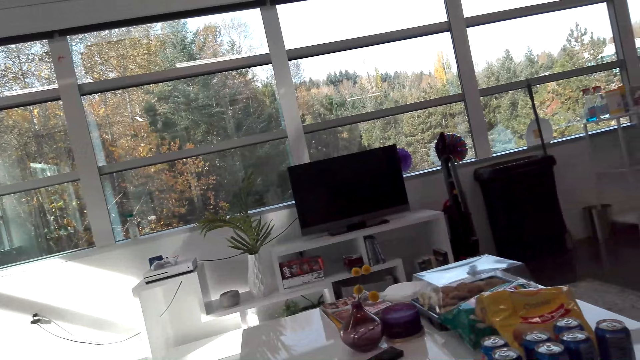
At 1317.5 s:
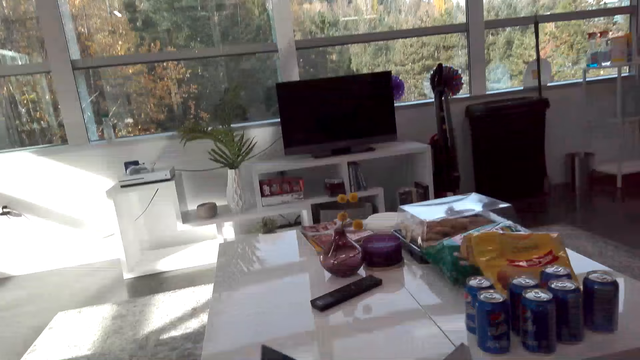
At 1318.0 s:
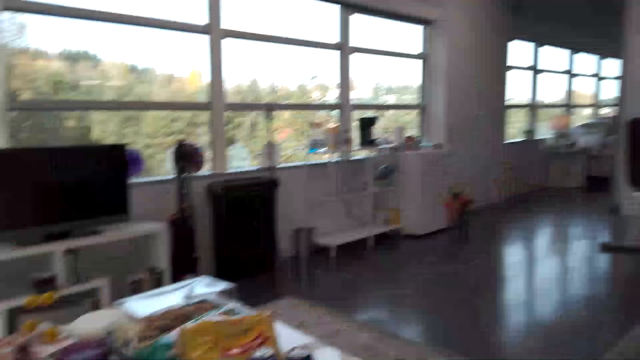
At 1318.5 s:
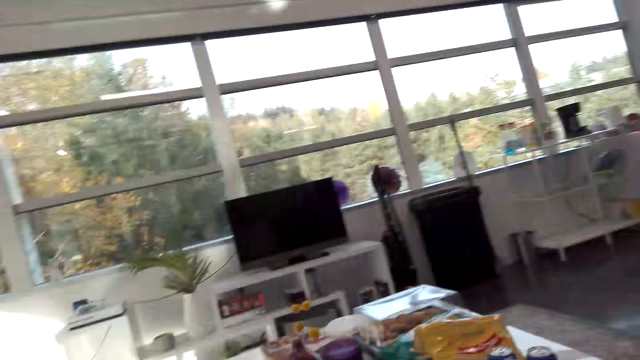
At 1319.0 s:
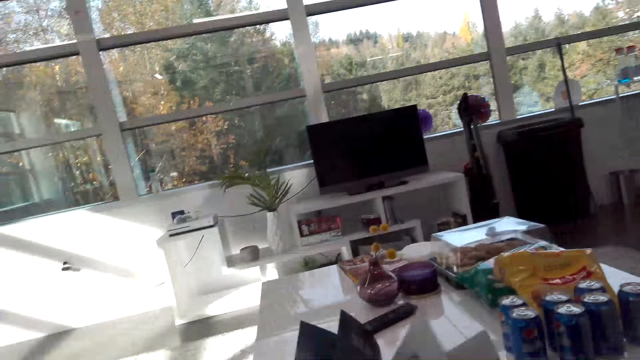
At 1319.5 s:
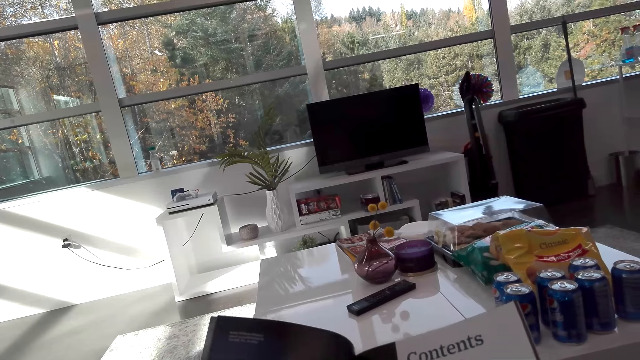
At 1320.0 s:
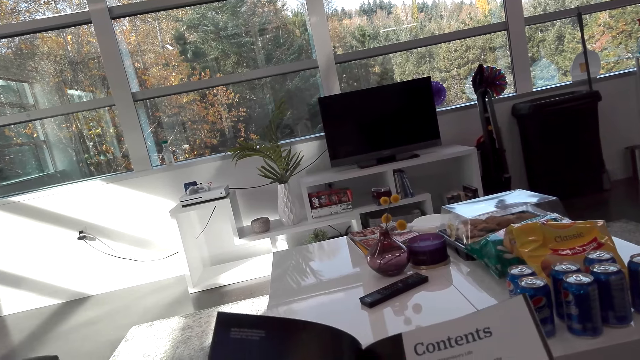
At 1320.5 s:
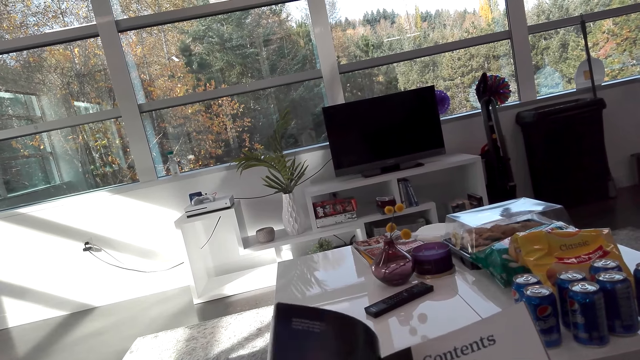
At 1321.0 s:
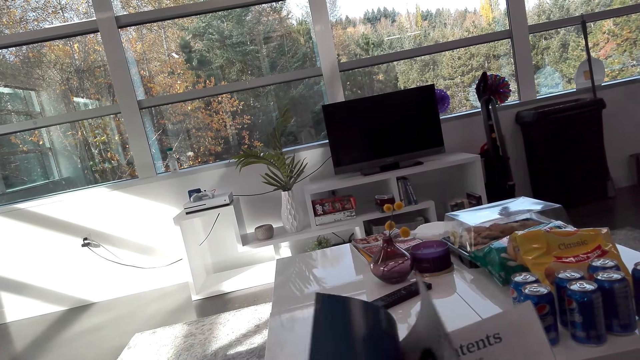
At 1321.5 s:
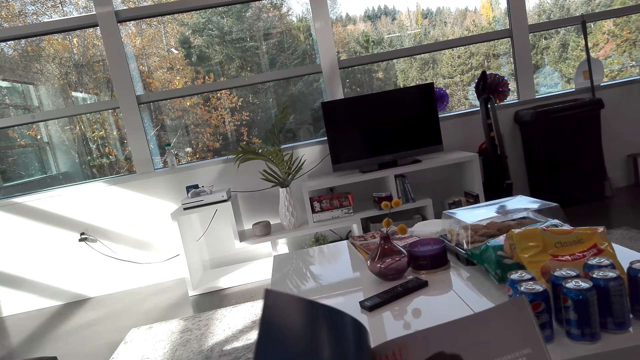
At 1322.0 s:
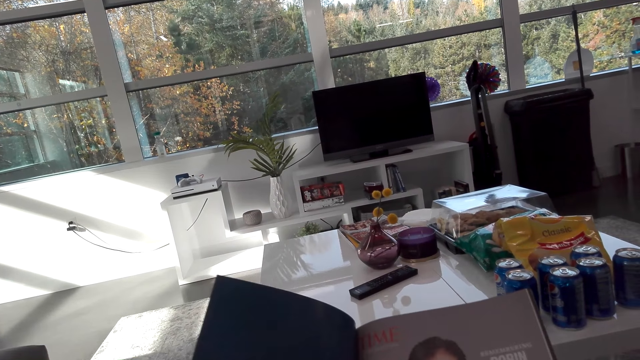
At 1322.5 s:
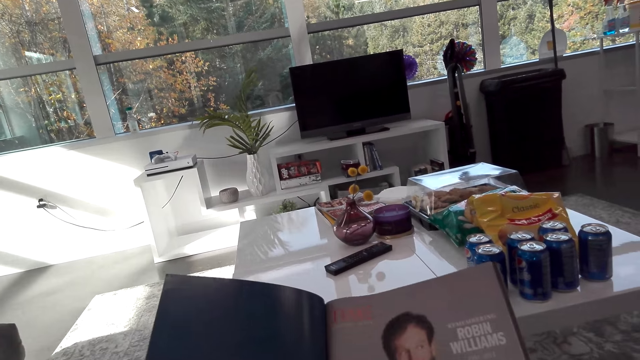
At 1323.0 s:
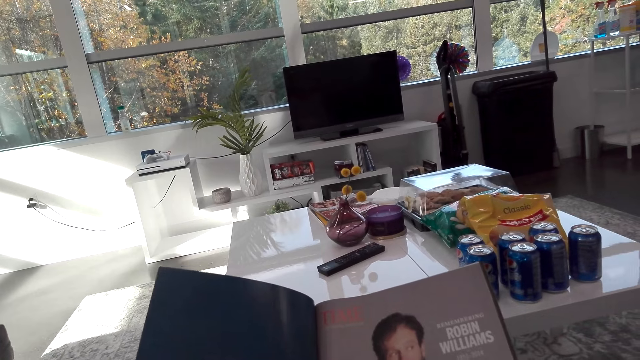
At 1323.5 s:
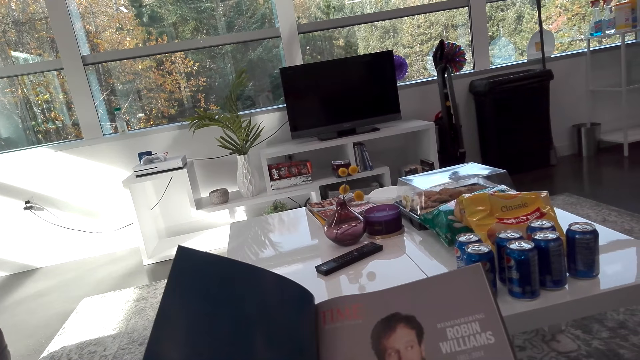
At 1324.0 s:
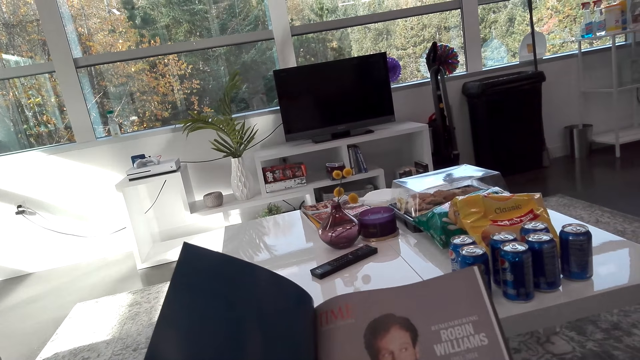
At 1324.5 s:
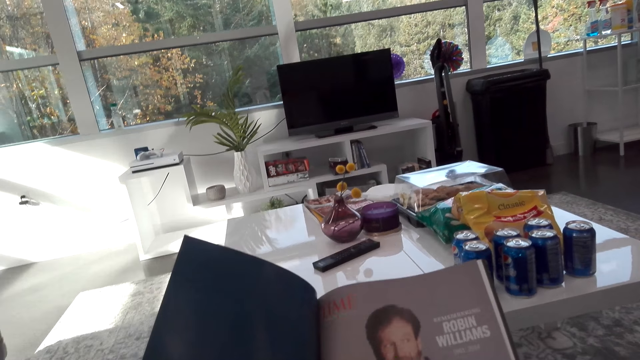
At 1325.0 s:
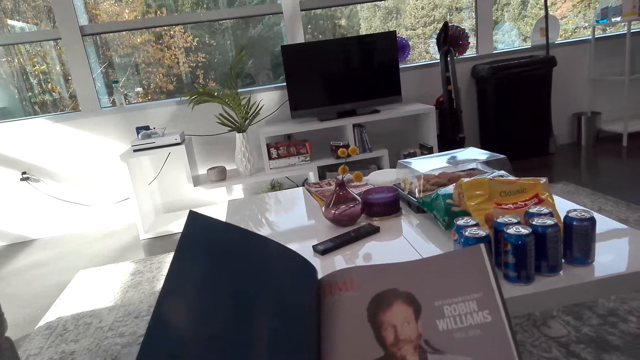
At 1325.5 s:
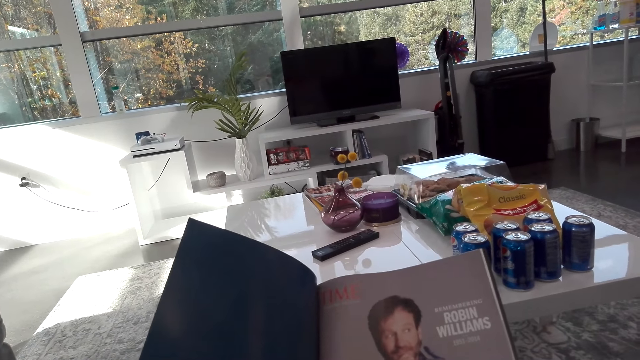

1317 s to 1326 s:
The camera wearer reads the magazine.

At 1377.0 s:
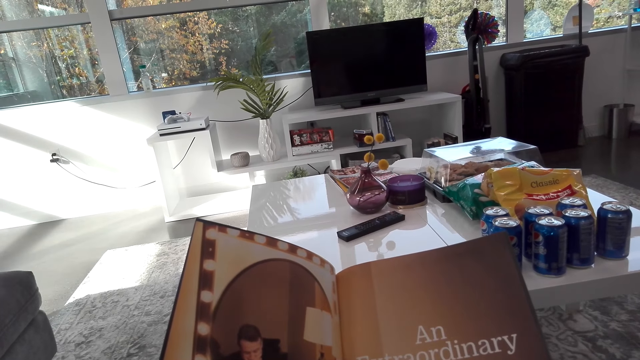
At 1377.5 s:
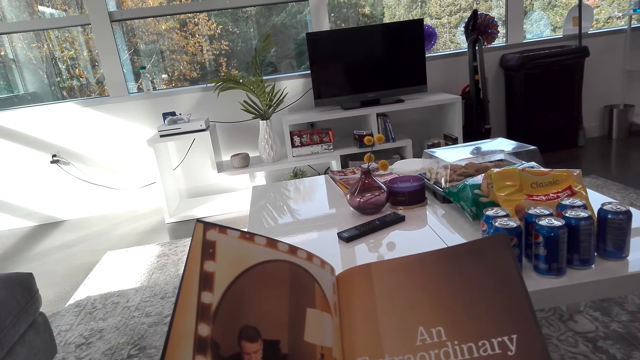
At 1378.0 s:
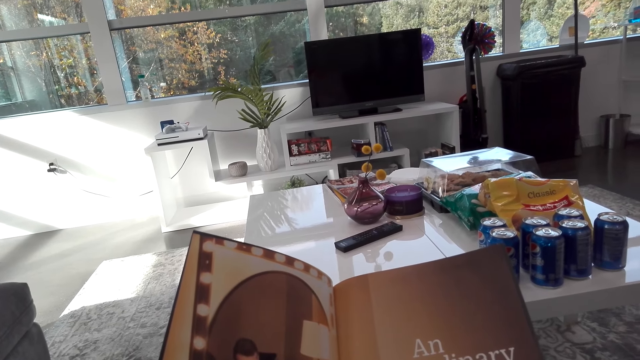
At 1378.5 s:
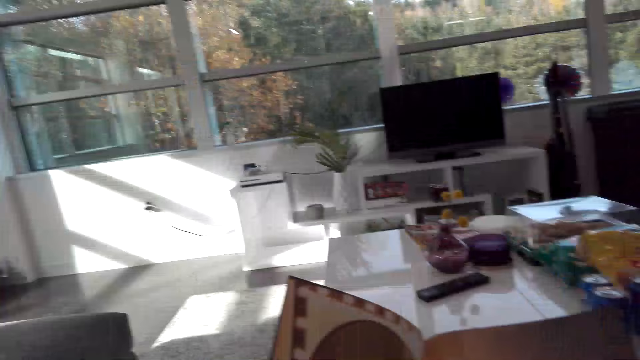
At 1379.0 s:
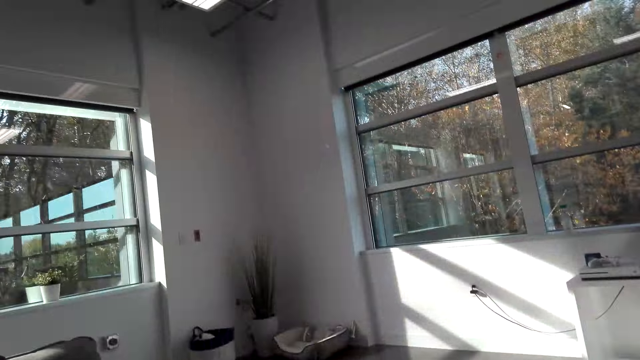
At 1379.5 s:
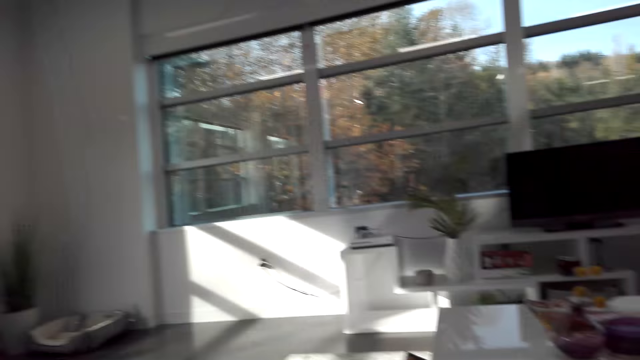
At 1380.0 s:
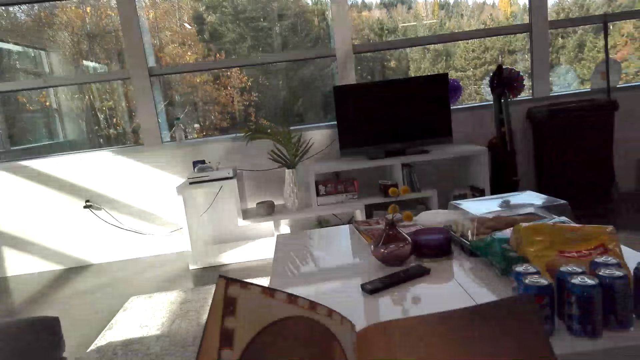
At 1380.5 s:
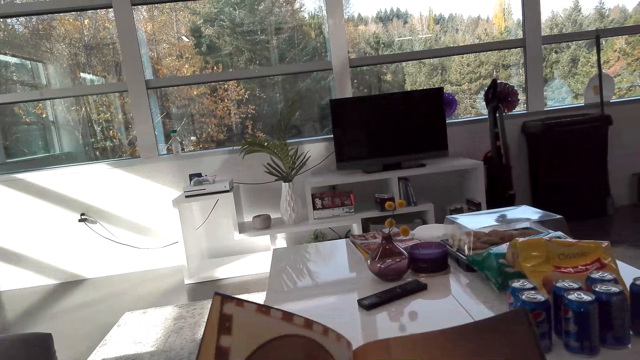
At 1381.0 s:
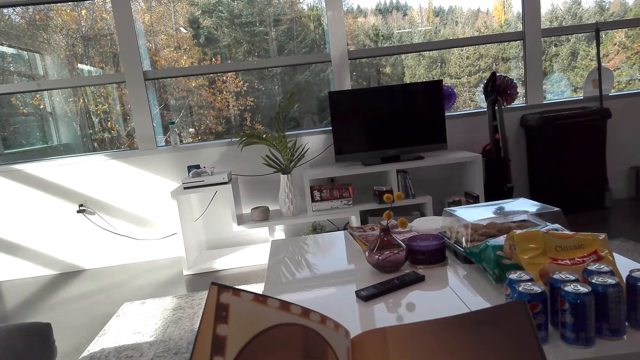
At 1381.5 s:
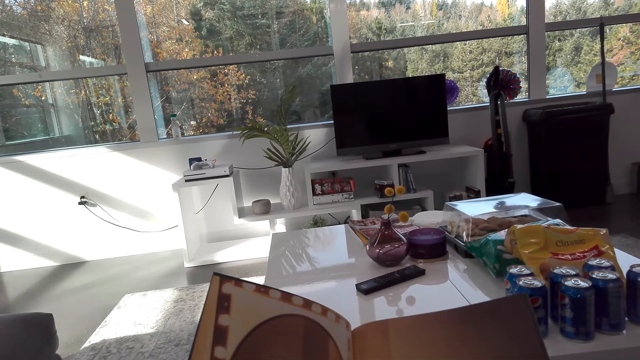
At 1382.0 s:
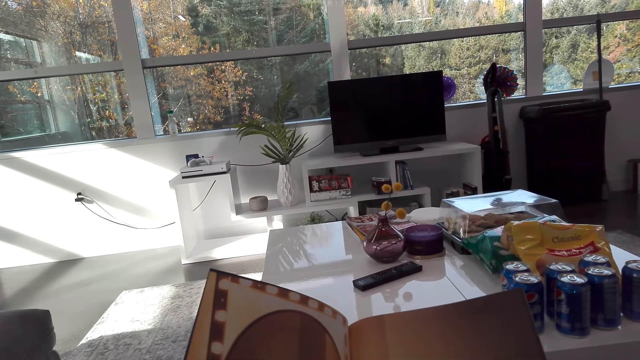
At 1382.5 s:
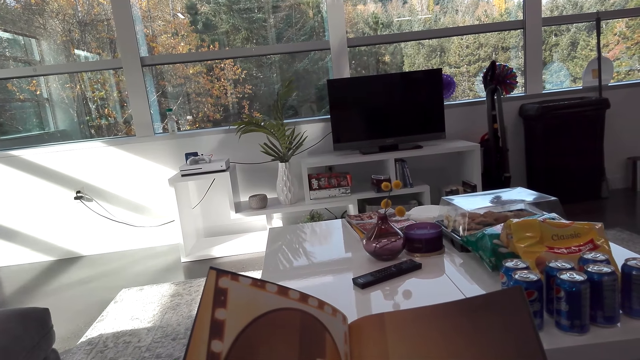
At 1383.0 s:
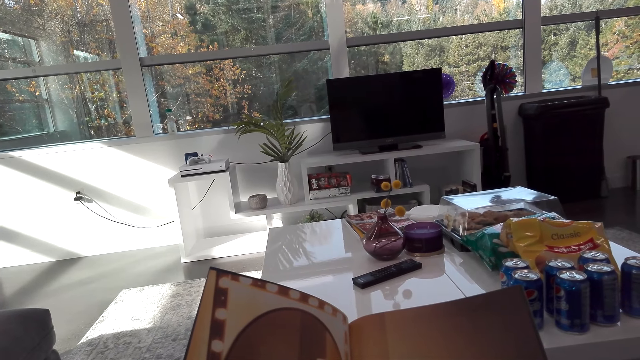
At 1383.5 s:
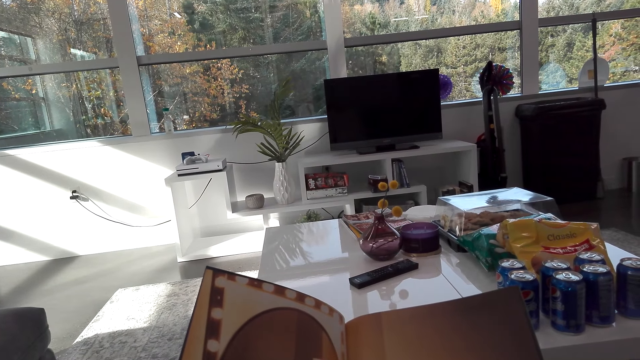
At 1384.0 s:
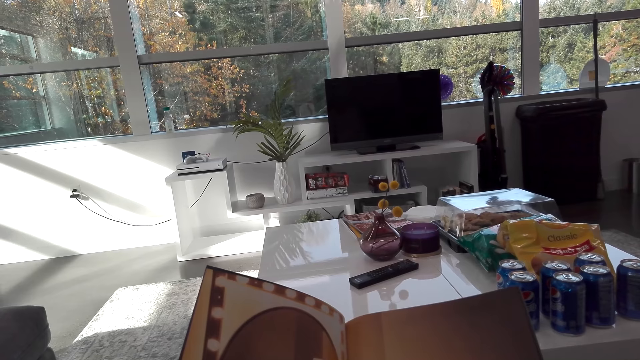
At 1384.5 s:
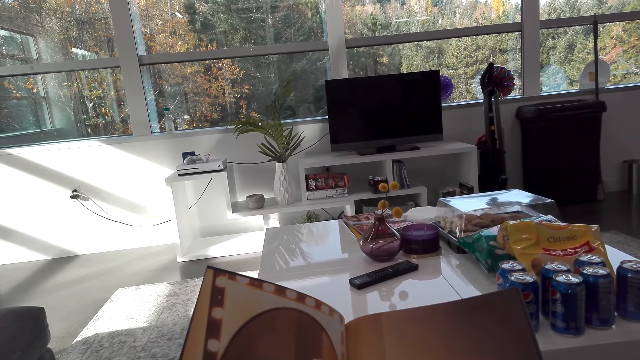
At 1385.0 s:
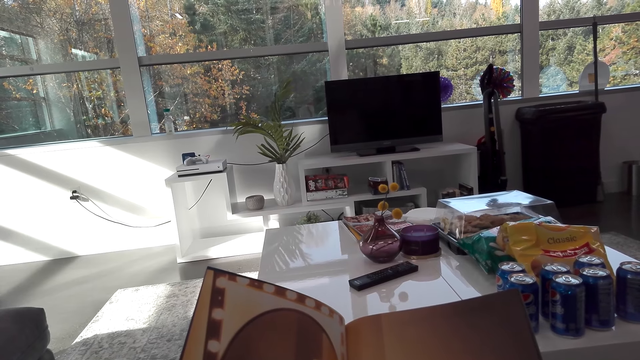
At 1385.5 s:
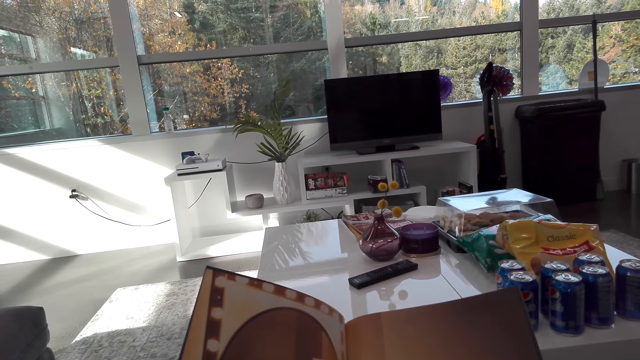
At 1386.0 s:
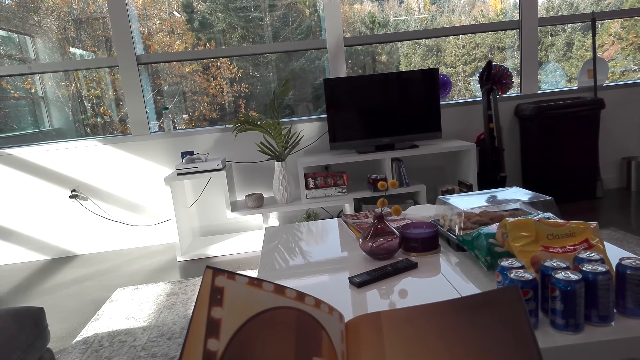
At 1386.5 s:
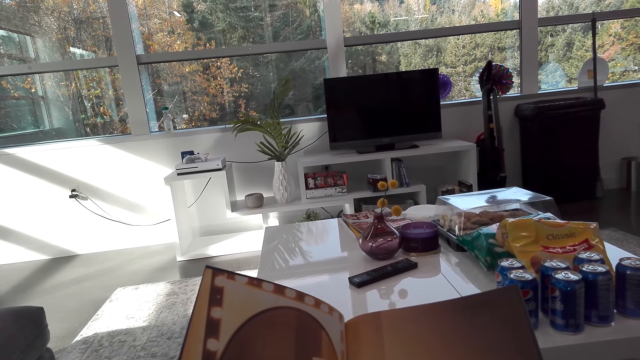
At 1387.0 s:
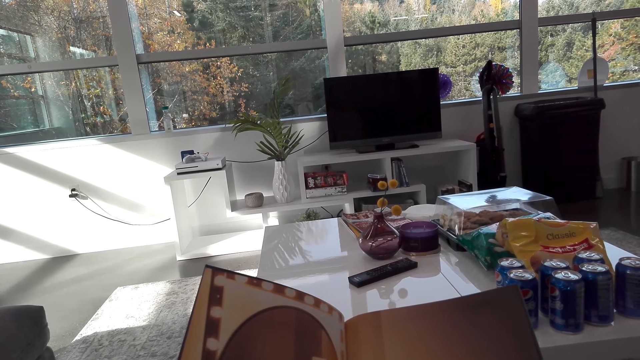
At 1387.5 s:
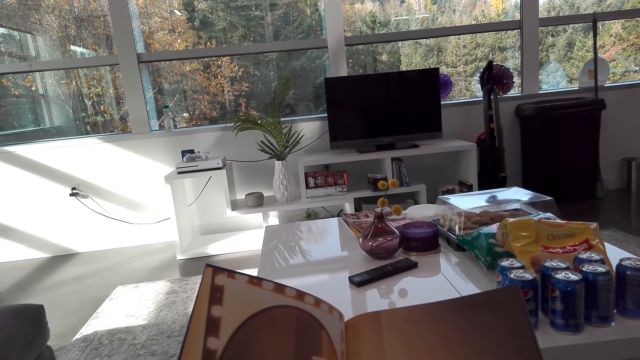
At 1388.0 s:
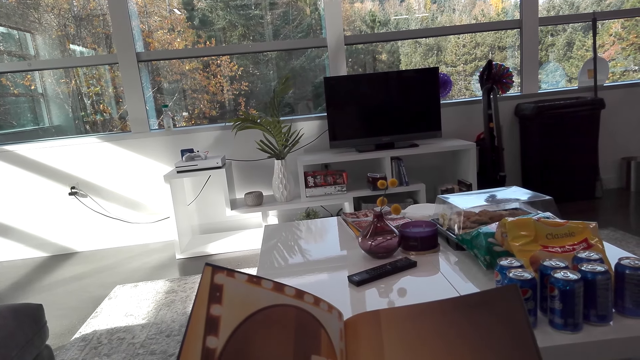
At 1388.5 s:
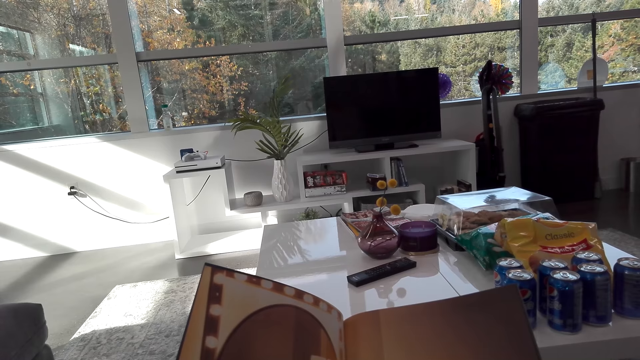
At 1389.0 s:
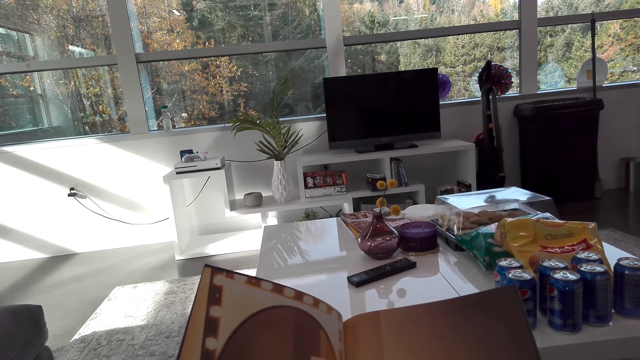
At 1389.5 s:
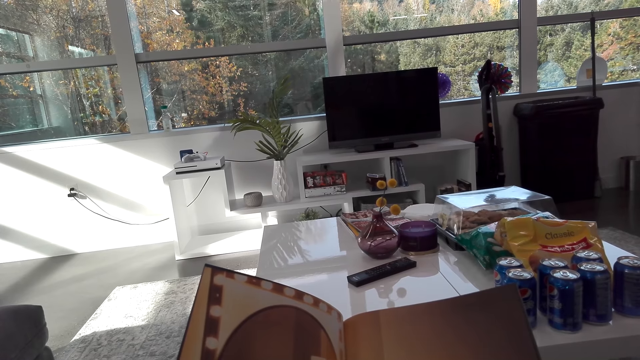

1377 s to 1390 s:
The camera wearer looks around the room. They read a magazine in the room.
